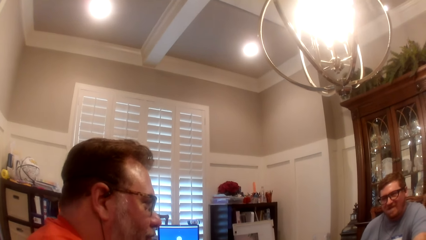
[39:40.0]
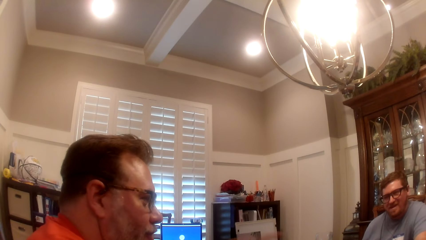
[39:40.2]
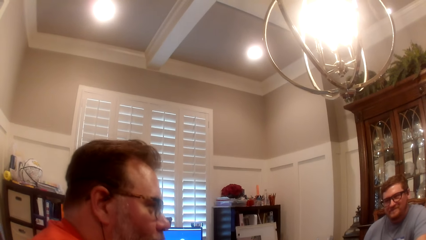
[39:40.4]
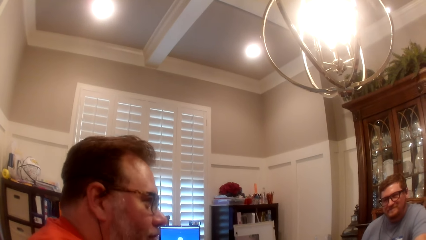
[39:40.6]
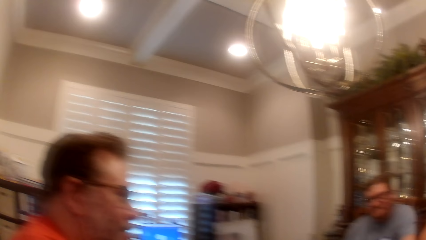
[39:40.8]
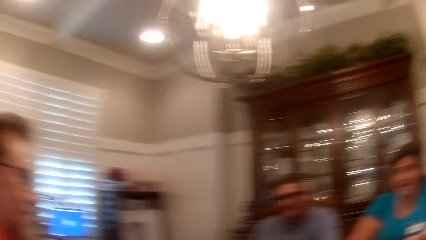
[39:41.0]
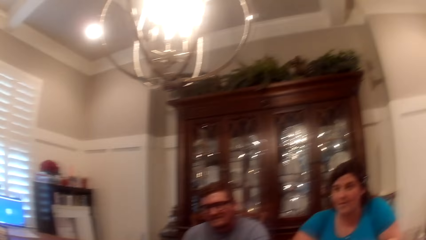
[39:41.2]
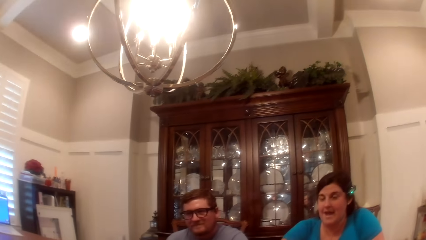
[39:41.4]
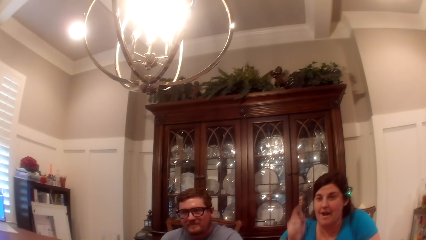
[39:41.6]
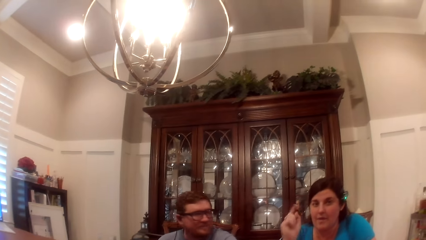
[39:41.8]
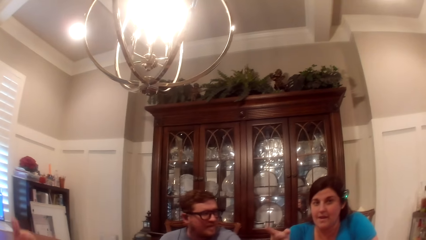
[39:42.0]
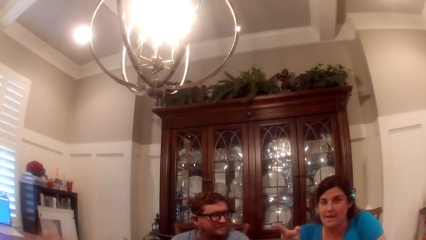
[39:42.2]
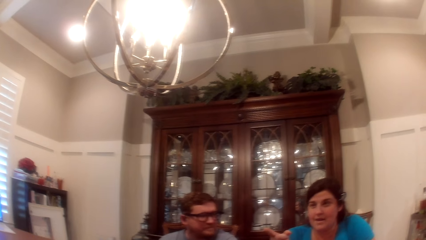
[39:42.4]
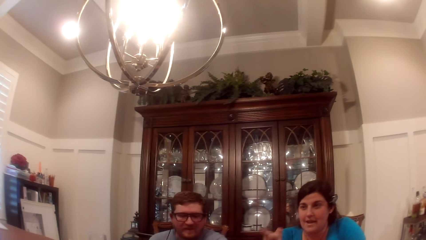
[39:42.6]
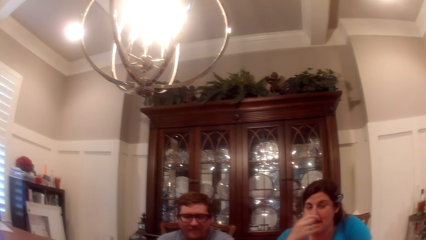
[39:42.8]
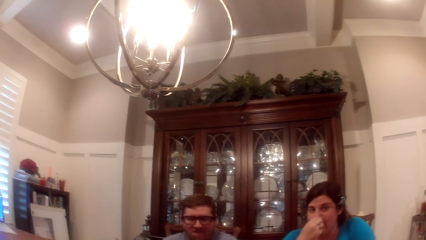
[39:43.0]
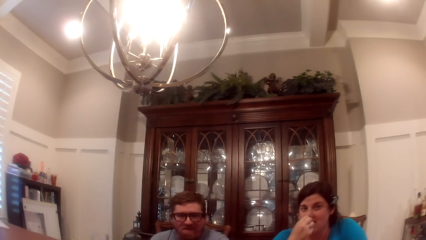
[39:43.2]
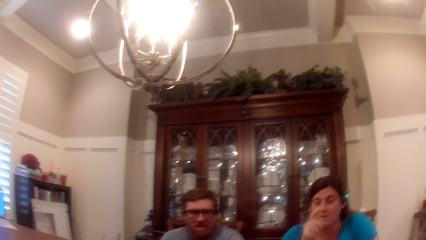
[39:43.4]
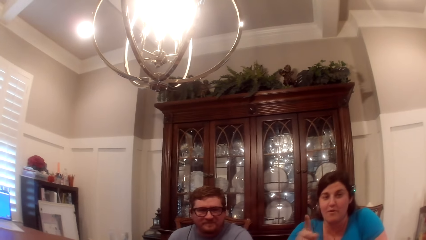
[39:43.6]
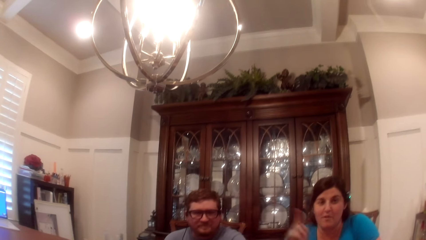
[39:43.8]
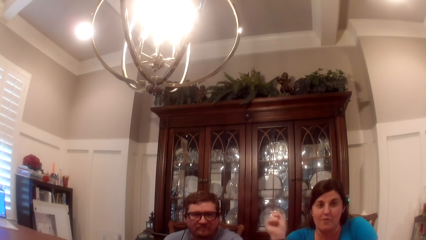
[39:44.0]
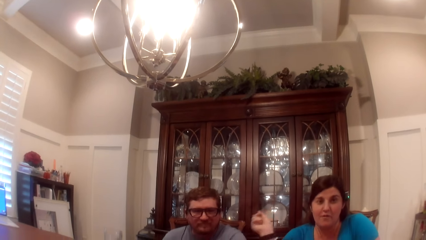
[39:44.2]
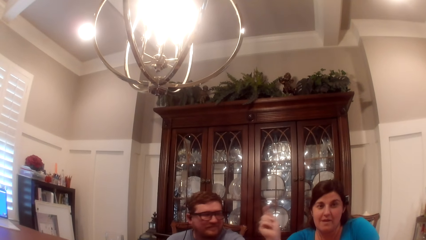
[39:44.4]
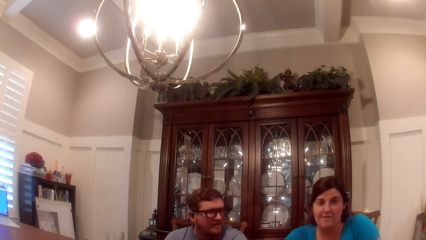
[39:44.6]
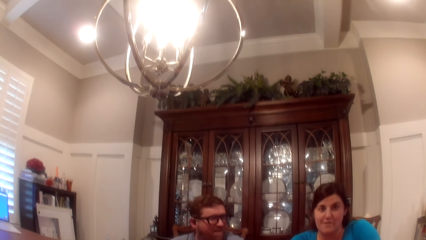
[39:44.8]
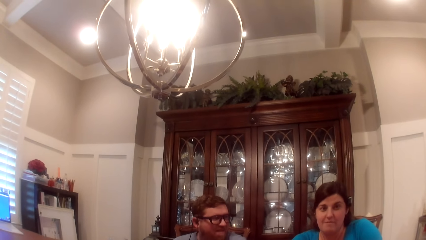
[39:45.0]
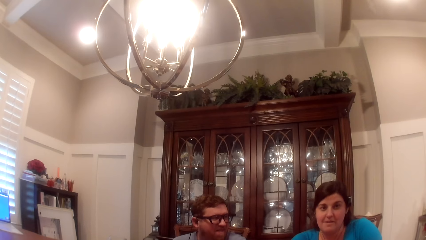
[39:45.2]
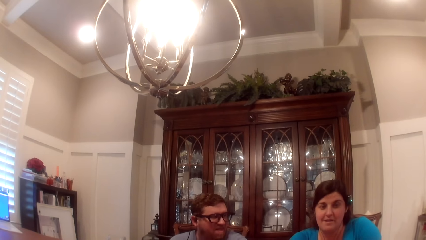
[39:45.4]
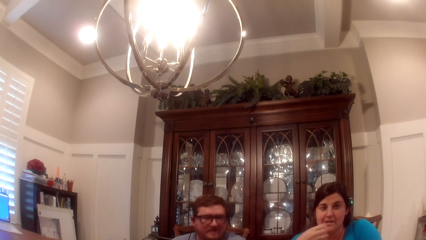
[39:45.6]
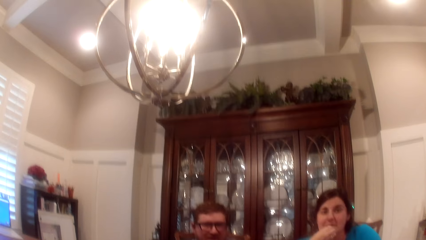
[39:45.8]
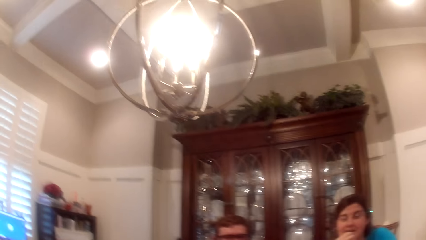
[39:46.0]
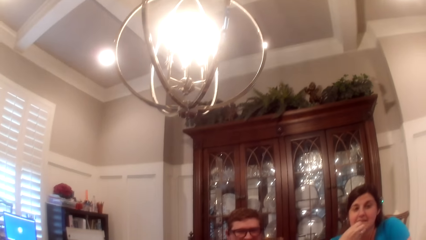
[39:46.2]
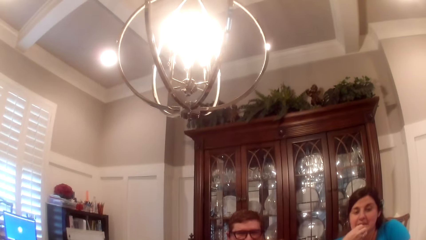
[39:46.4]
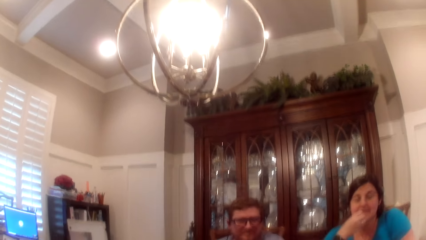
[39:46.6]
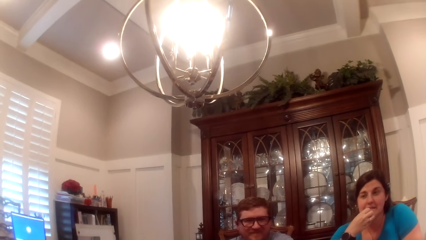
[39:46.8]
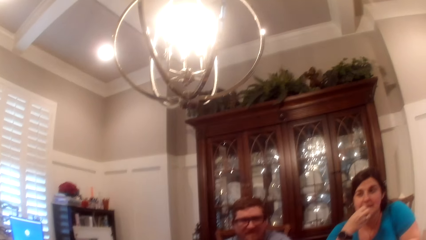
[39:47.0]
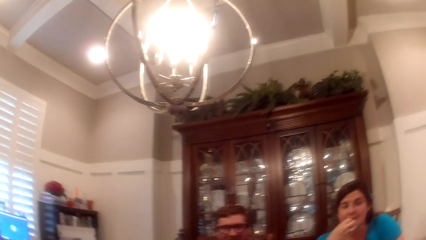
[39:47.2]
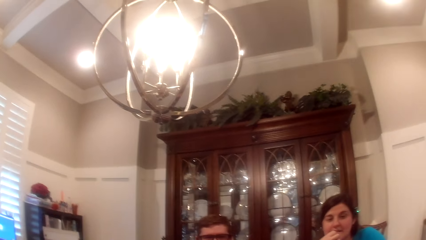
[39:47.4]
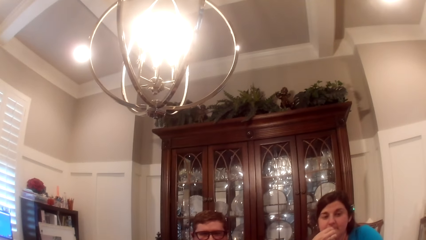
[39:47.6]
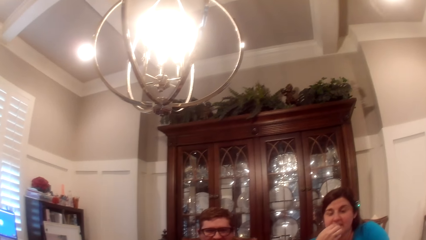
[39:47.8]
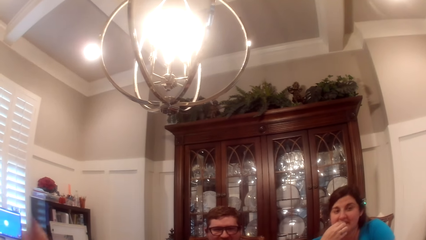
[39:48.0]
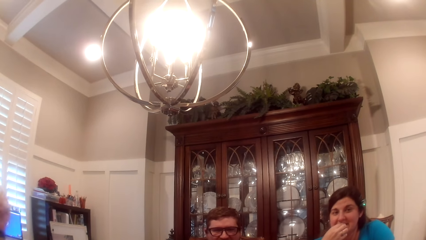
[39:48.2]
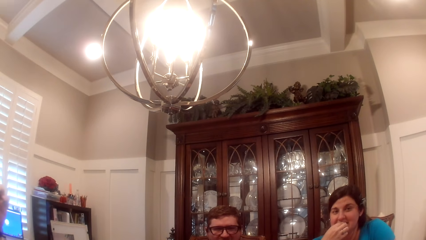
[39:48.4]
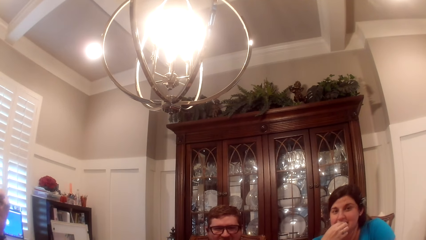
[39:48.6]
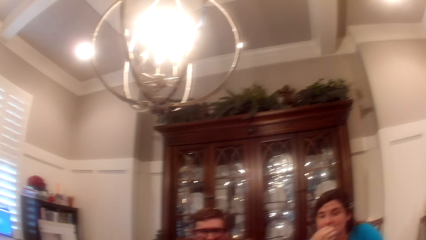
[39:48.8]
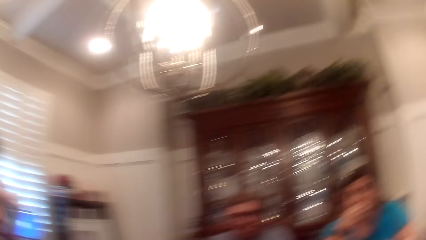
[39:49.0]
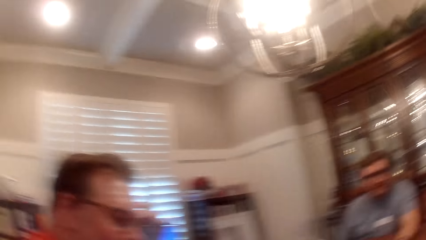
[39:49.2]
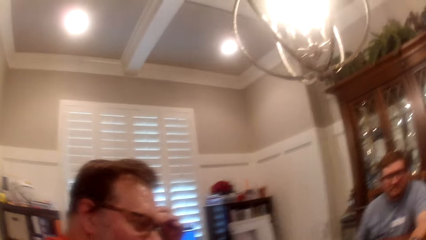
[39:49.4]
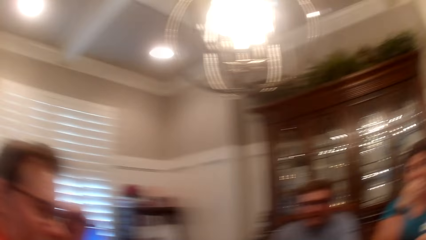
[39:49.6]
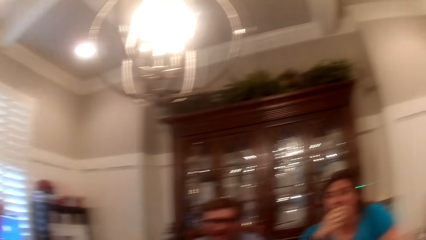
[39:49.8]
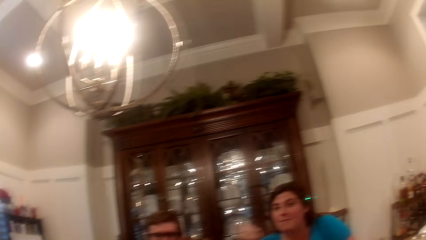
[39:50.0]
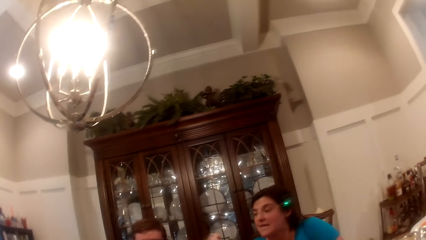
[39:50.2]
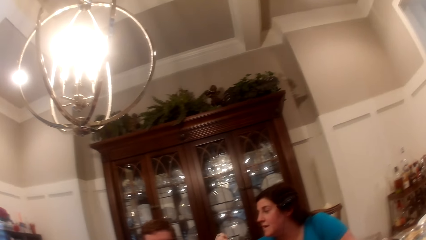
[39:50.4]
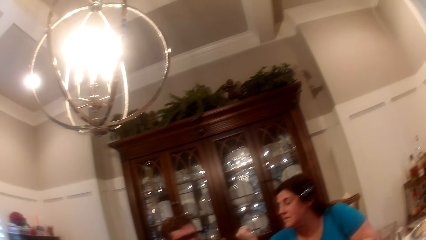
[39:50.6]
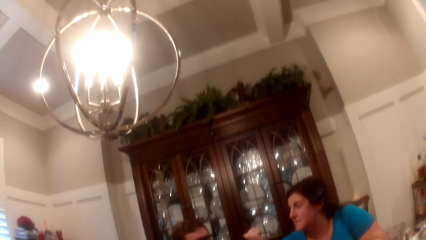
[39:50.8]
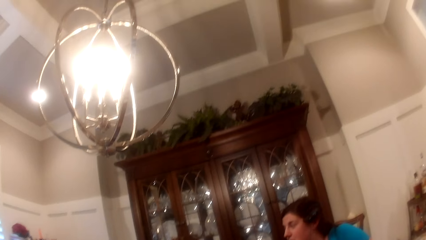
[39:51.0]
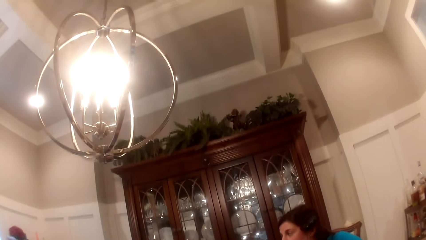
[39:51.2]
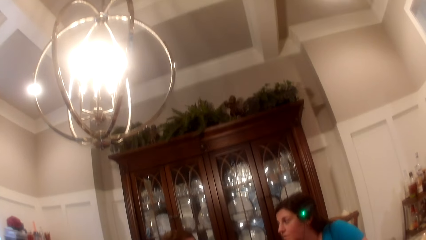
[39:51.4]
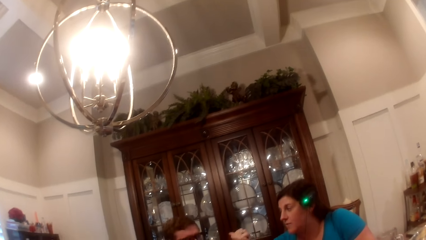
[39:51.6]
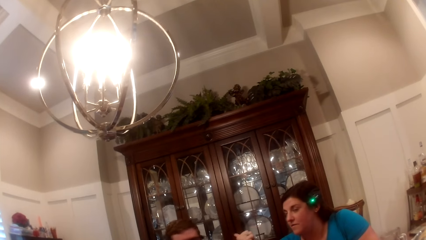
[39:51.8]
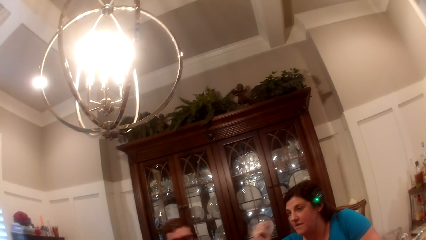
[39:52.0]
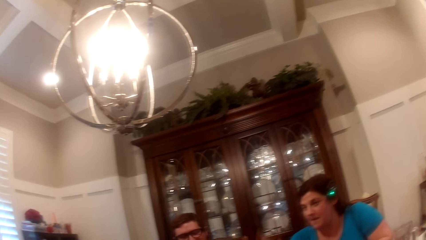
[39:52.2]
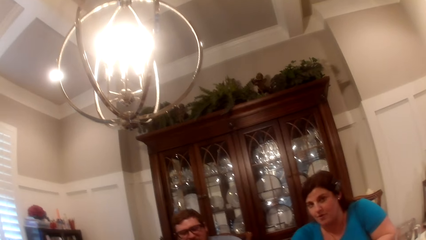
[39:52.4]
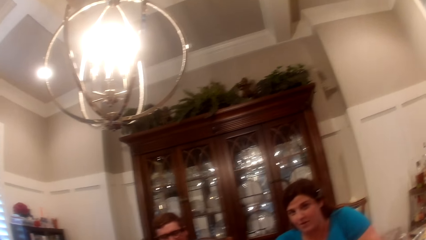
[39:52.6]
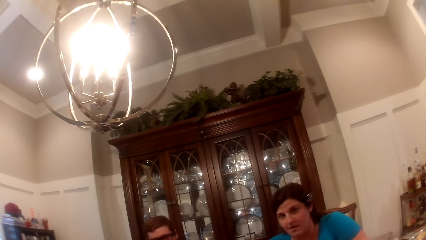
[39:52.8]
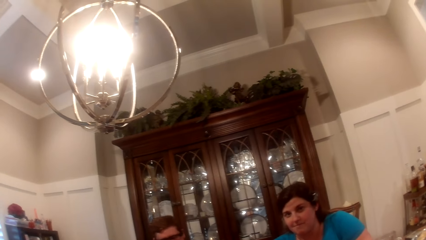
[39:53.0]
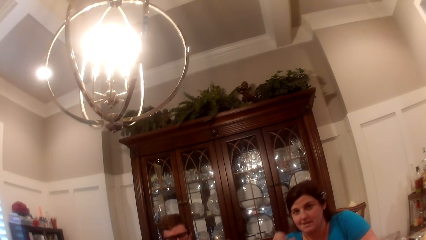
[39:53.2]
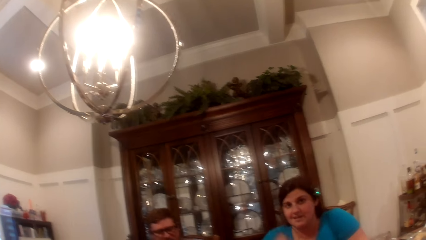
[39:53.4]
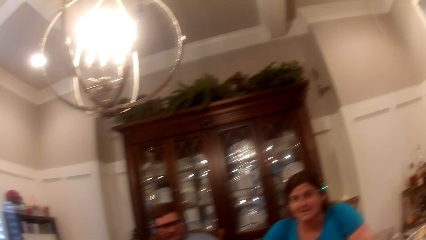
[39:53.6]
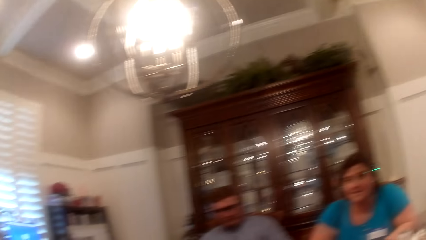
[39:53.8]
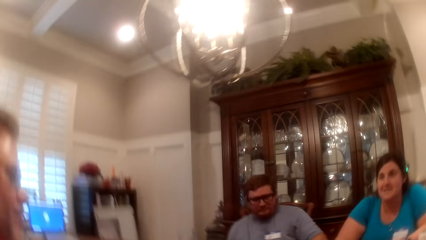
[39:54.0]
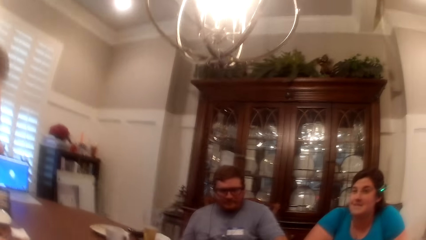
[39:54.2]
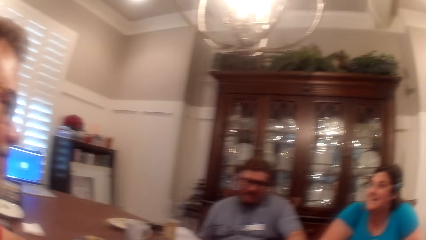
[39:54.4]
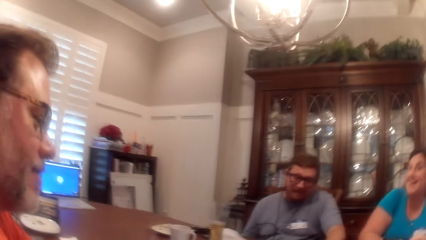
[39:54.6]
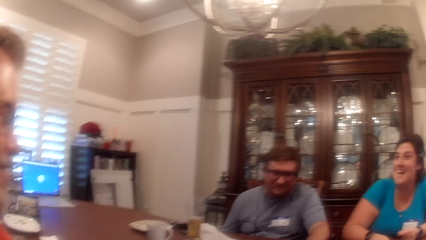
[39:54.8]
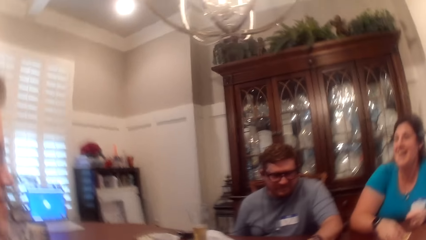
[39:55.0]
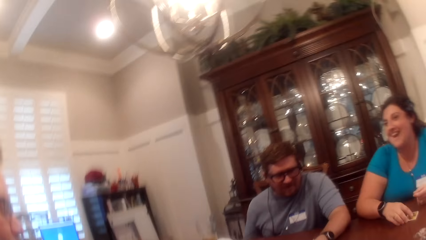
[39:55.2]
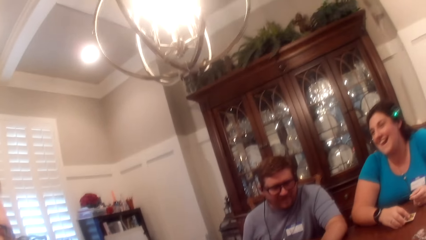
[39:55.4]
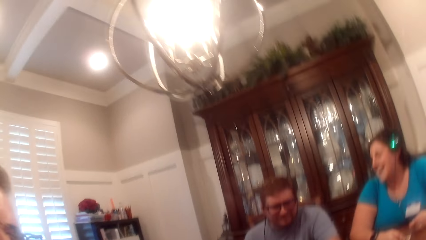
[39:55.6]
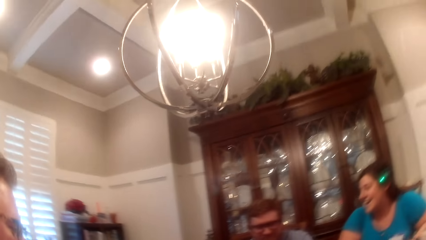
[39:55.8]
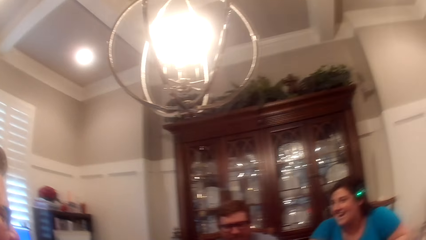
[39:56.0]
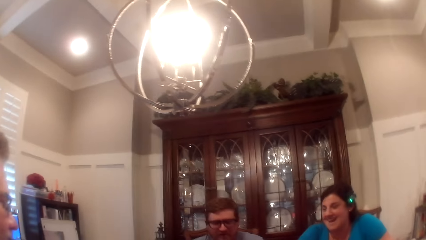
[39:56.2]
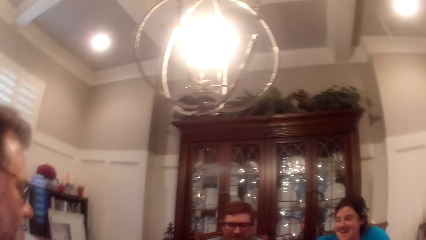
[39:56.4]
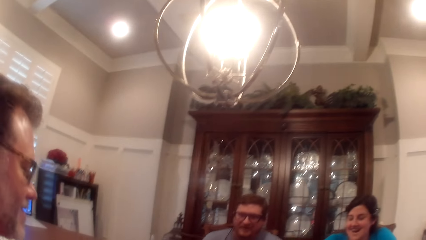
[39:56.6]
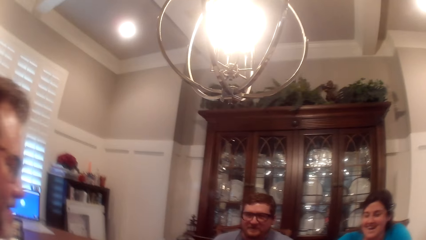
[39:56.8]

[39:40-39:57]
The camera wearer looks around. A person talks with gestures. The camera wearer looks around the table.
